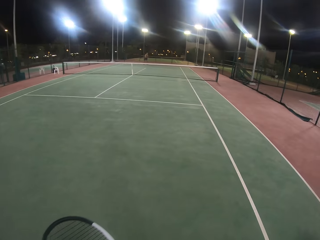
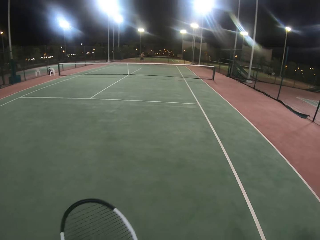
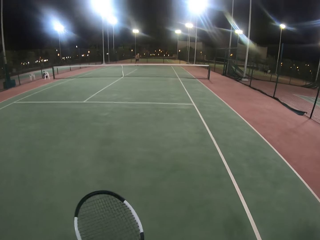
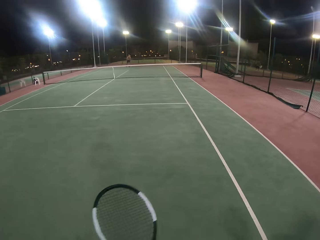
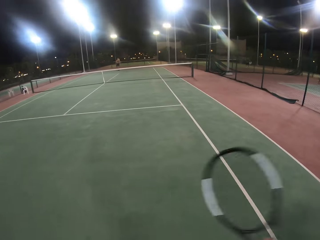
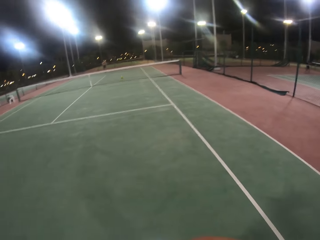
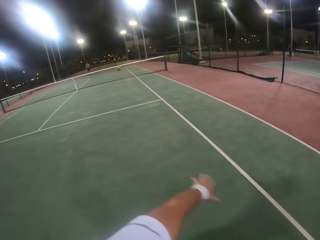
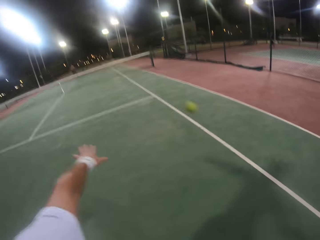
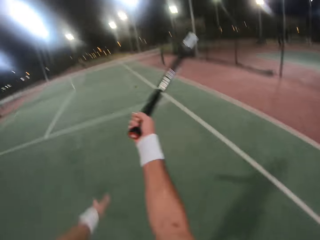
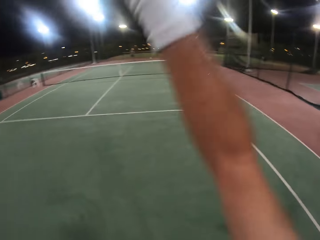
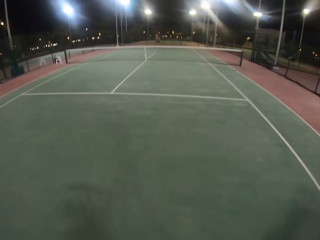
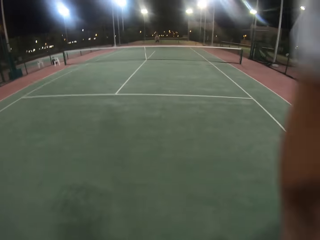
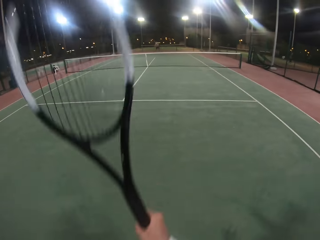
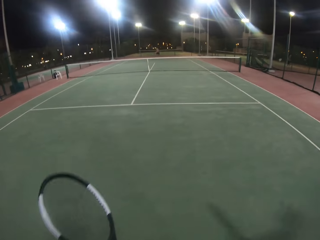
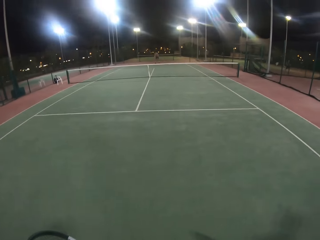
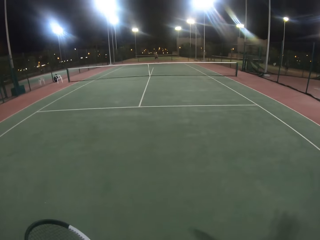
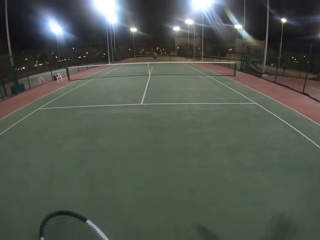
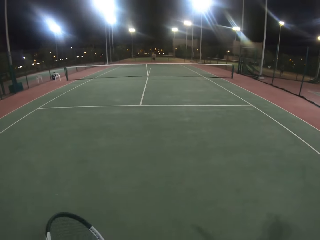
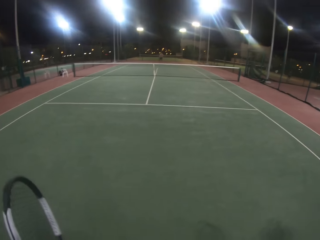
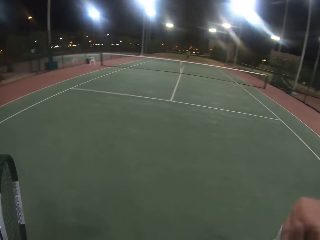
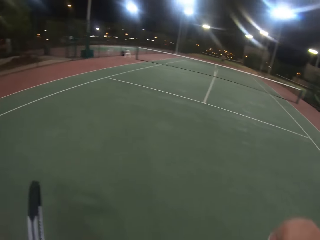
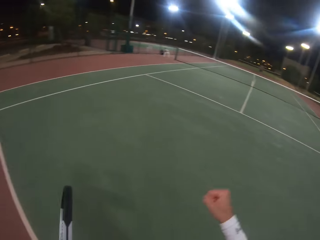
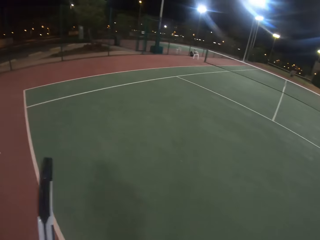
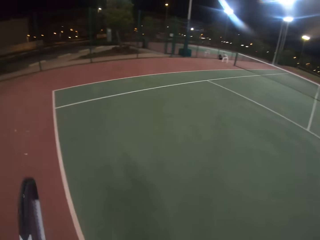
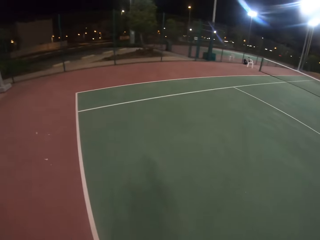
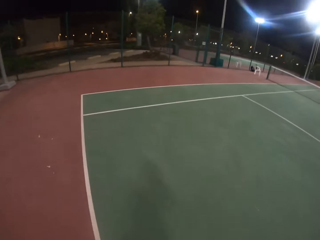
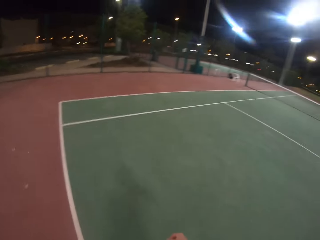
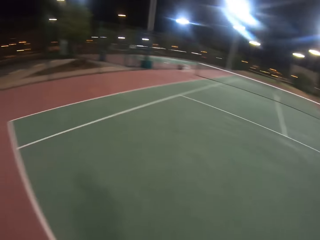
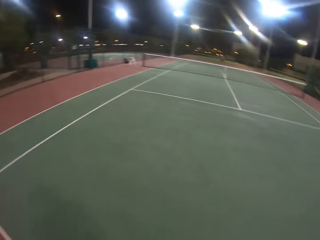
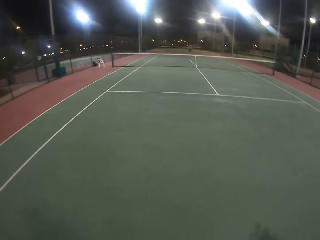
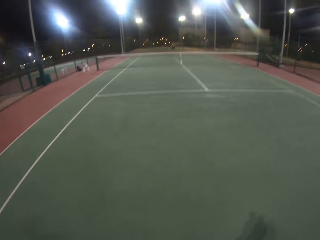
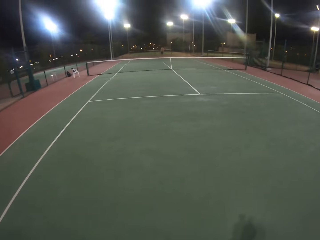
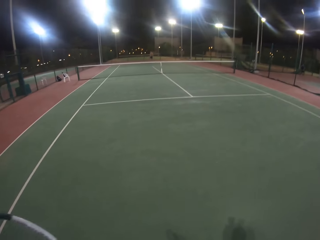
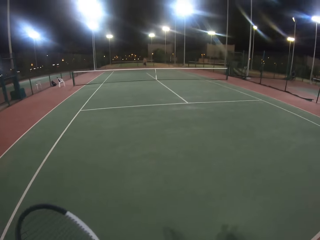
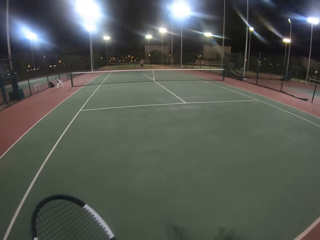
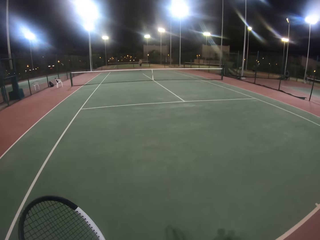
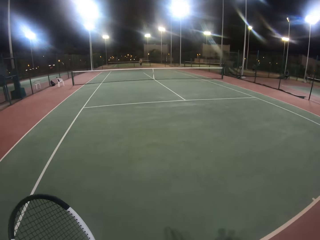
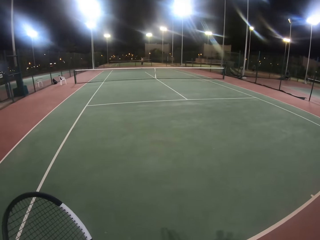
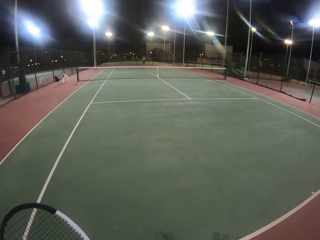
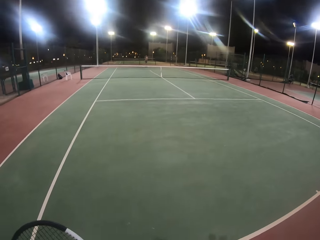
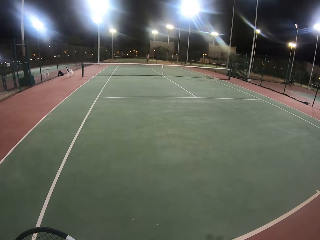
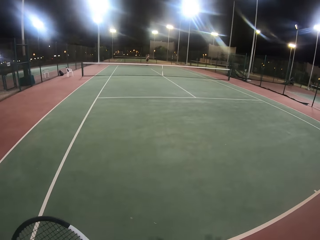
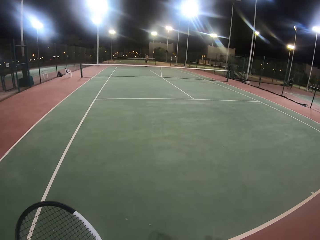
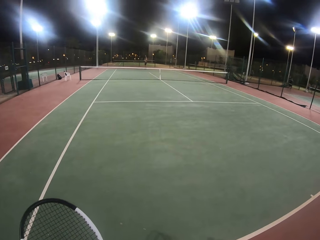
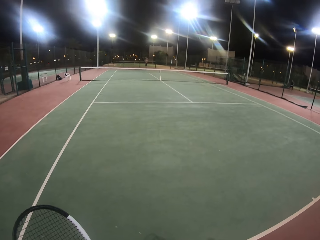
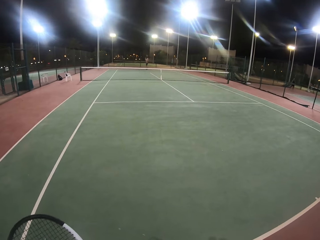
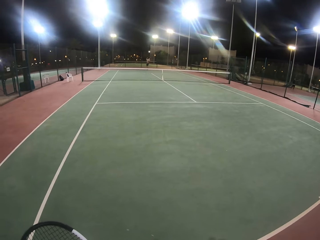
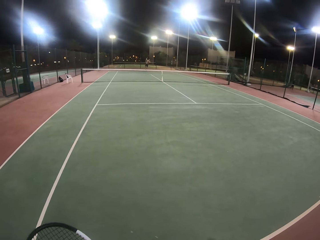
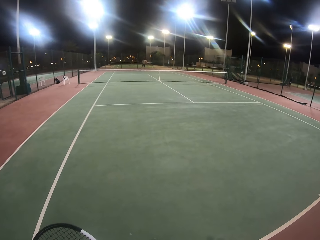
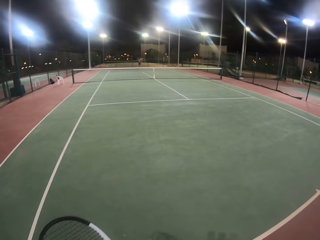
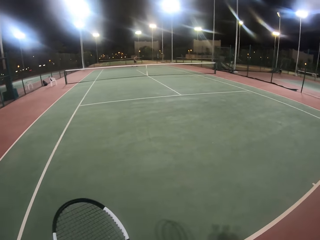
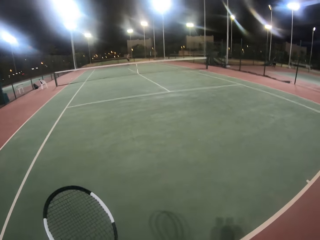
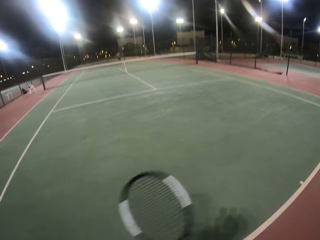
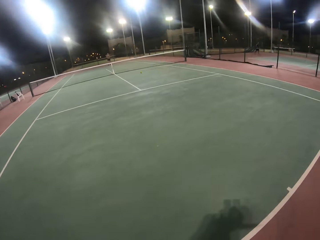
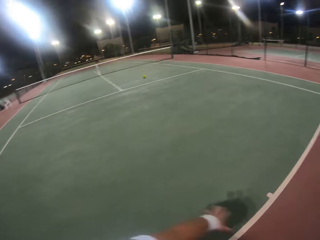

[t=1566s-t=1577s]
A man hits the ball with the racket. The camera wearer swings his body. He hits the ball with the racket. He walks across. The man hits the ball with the racket. The camera wearer walks in the badminton court. He lifts the racket with his left hand.

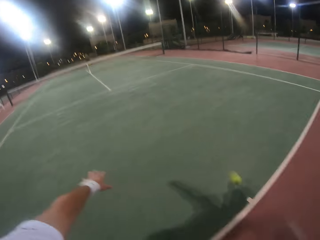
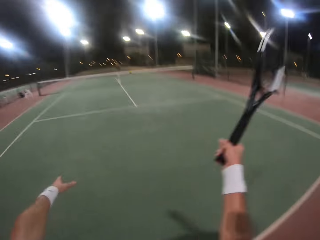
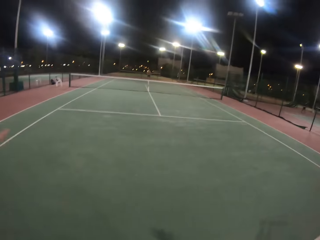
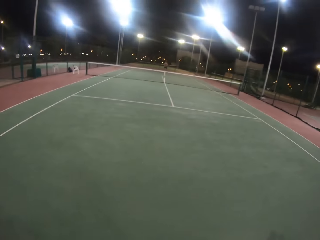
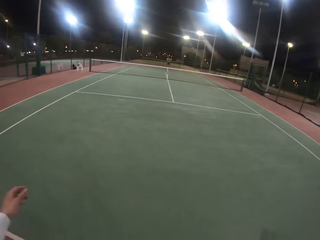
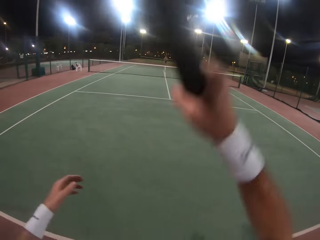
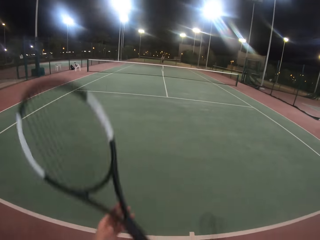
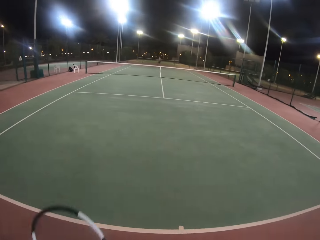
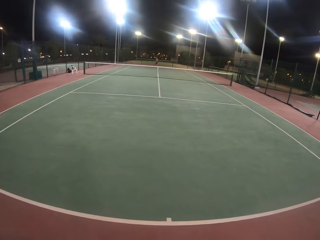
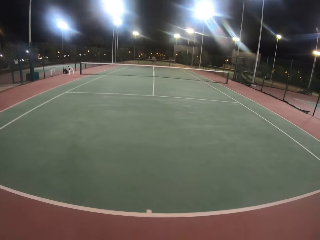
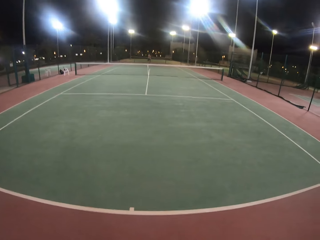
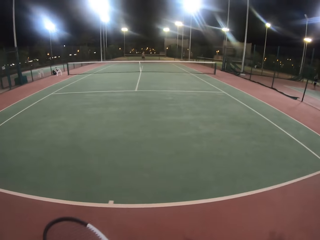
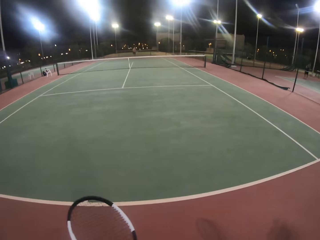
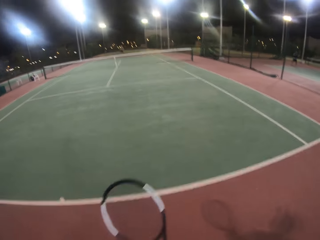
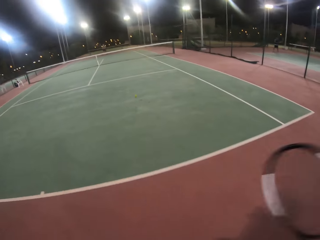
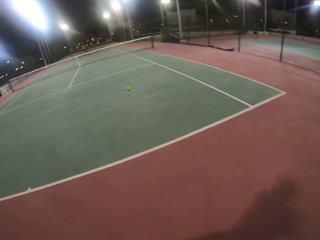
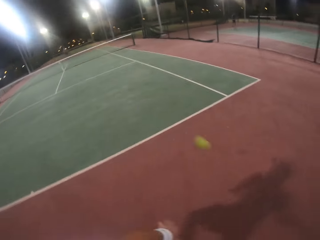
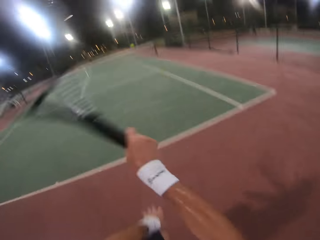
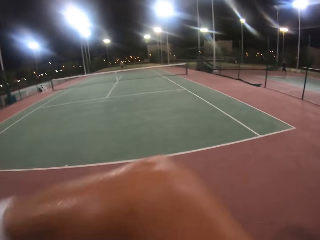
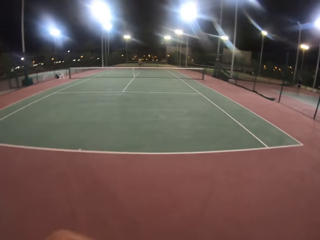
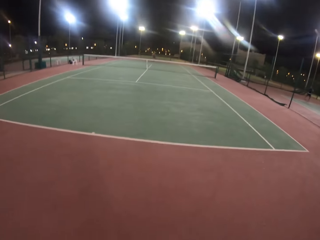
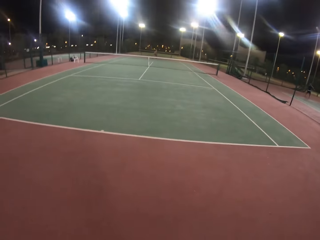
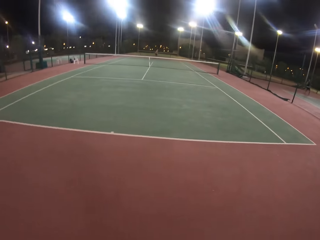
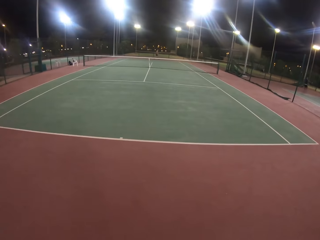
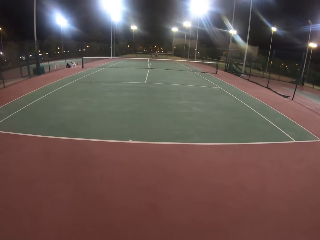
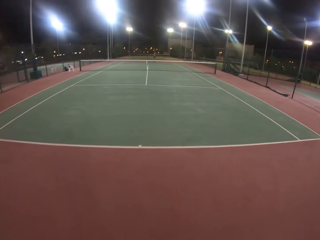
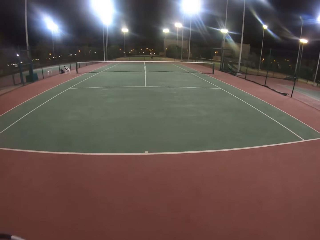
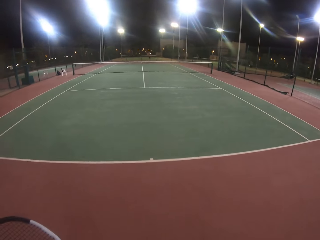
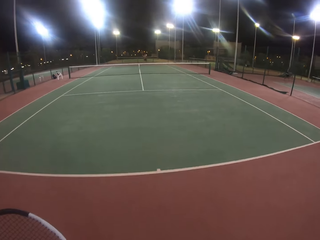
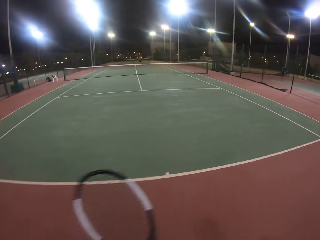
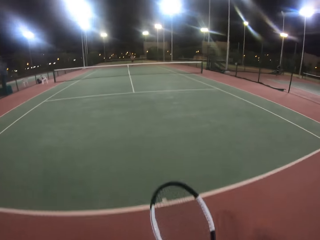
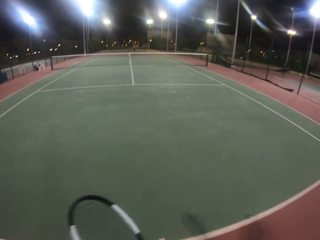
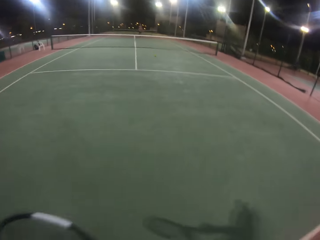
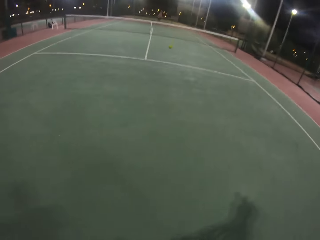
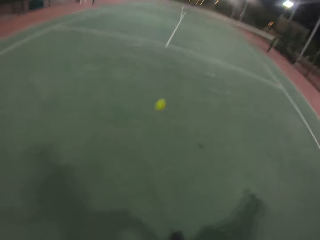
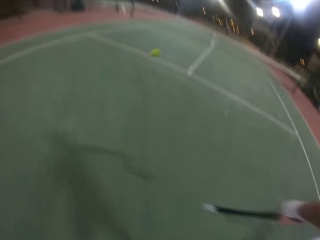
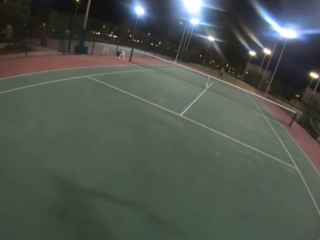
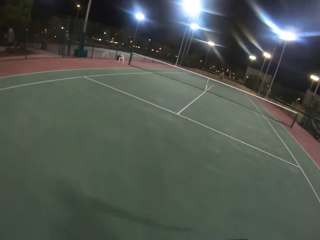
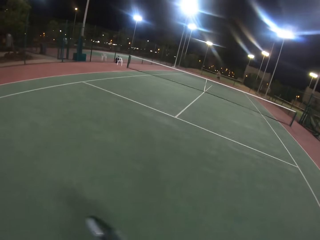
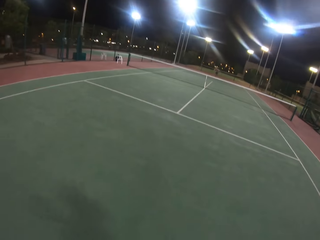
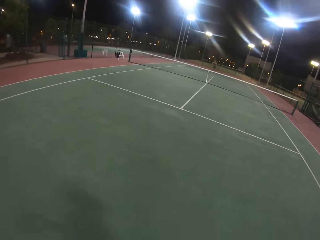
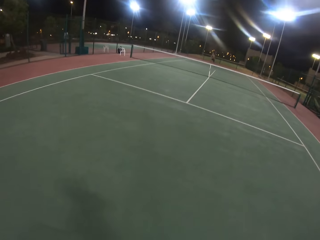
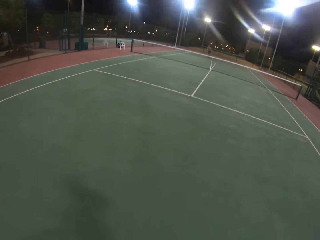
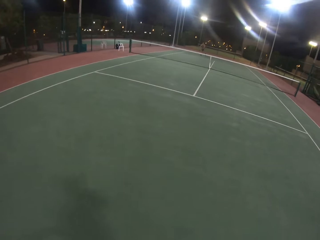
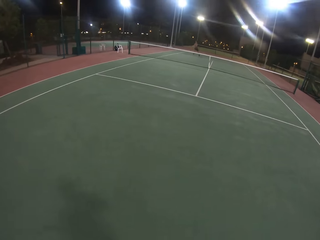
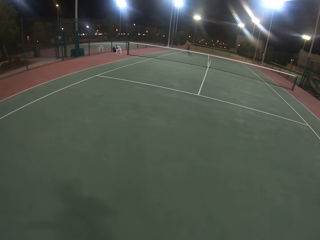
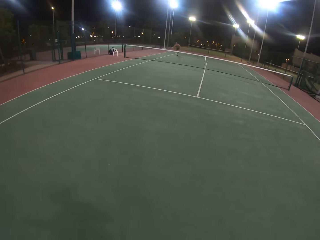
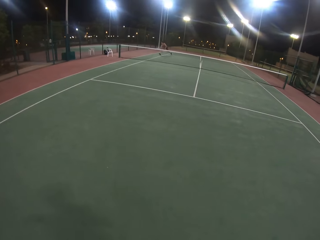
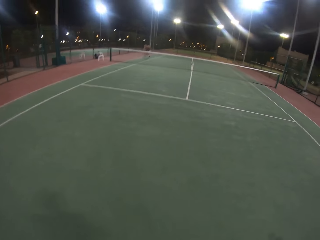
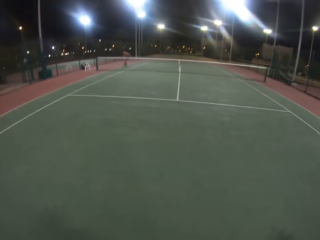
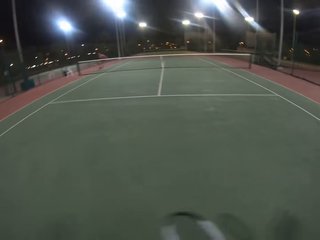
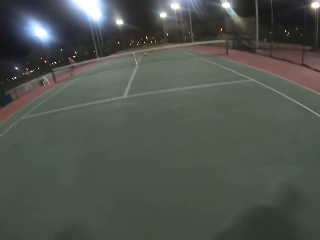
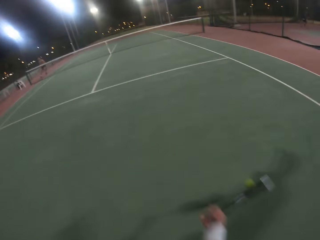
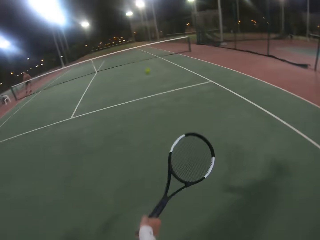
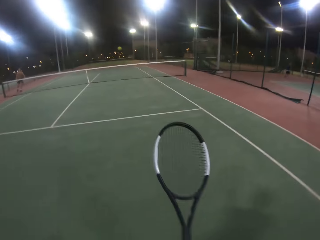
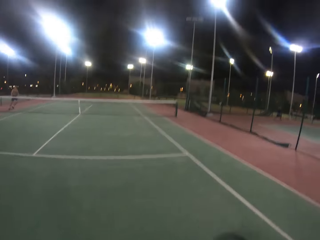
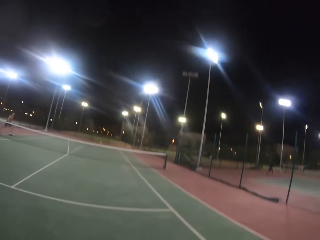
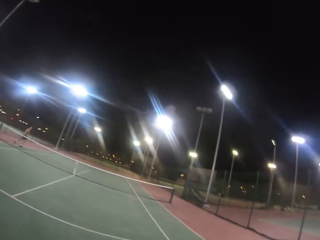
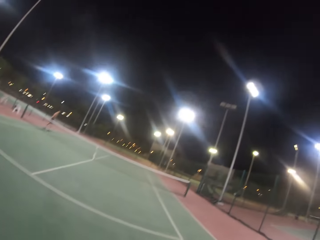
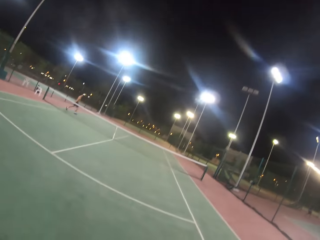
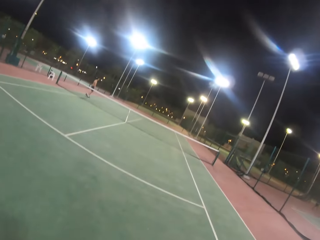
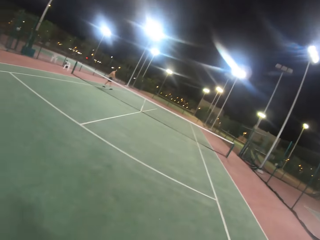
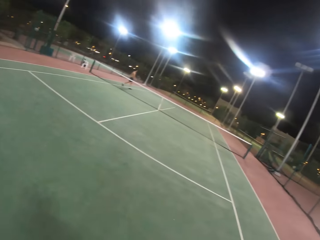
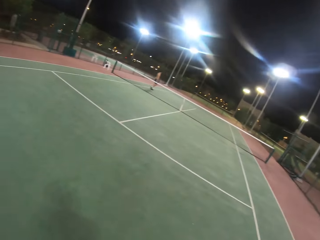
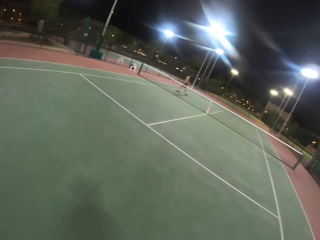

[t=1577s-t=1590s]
The camera wearer hits the ball with the racket. A man hits the ball with the racket. The camera wearer walks across the tennis court and hits the ball with the racket. The man hits the ball with the racket. The camera wearer hits the ball with the racket. The man hits the ball with the racket. The camera wearer hits the ball with the racket. They hit the ball with the racket again.
